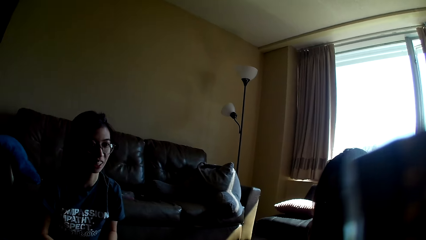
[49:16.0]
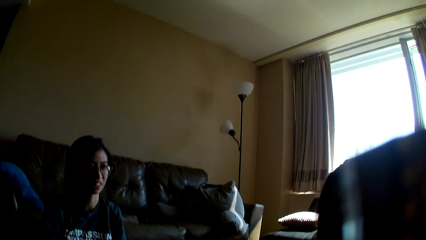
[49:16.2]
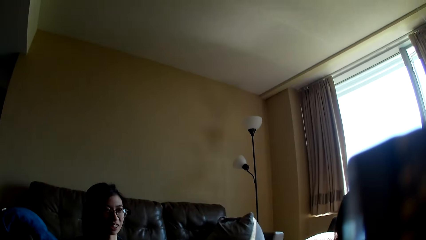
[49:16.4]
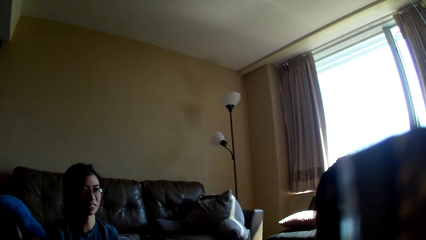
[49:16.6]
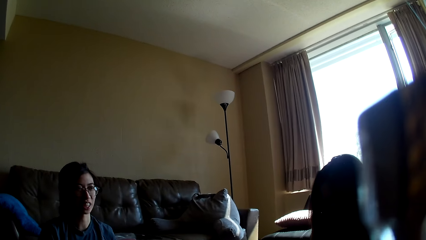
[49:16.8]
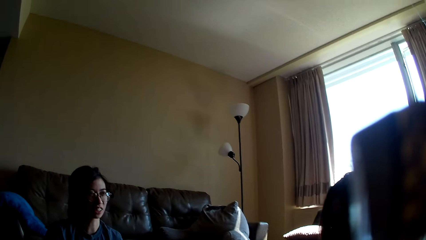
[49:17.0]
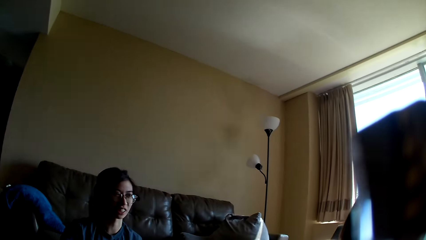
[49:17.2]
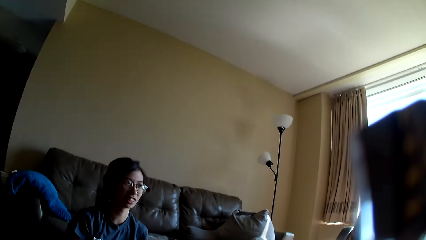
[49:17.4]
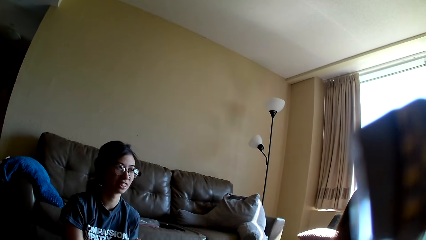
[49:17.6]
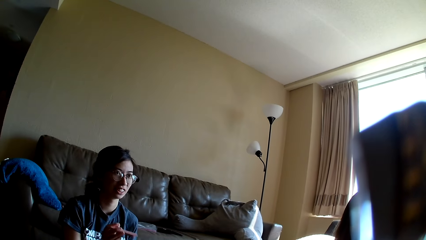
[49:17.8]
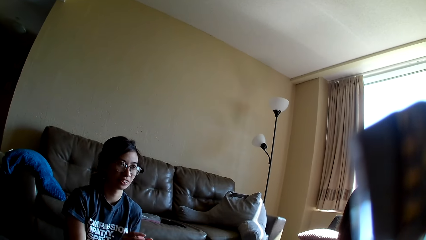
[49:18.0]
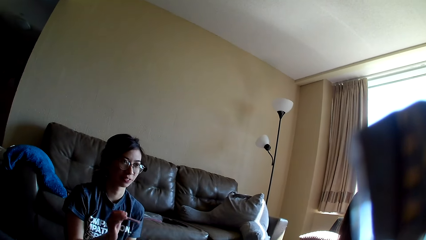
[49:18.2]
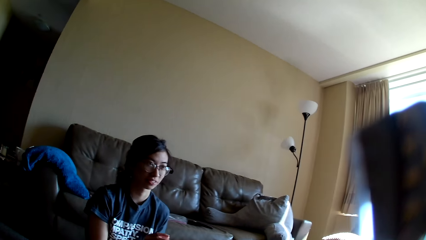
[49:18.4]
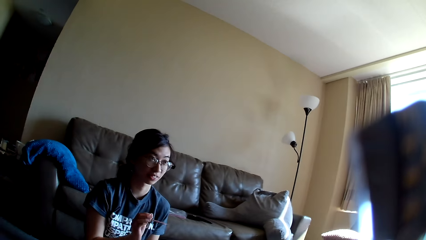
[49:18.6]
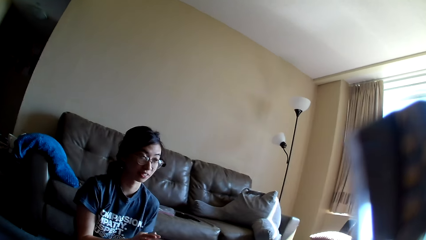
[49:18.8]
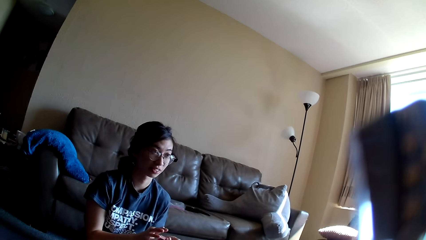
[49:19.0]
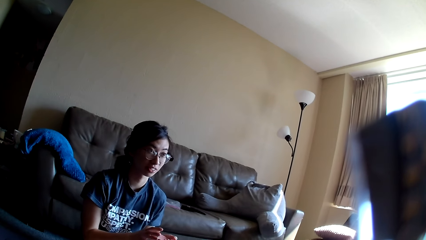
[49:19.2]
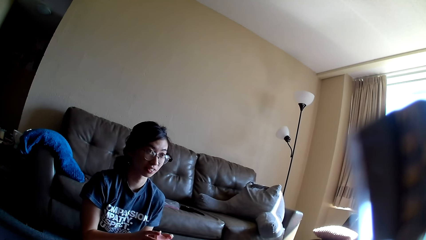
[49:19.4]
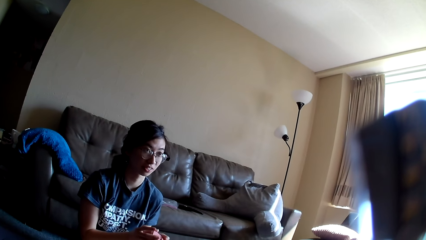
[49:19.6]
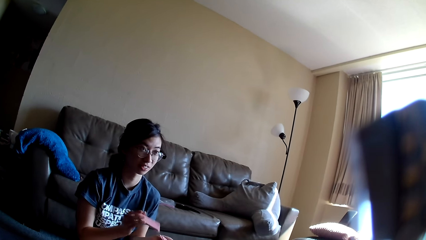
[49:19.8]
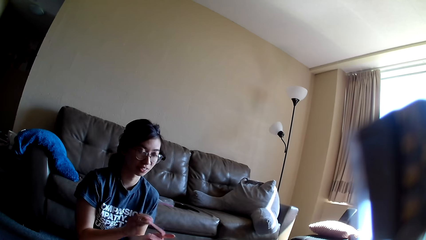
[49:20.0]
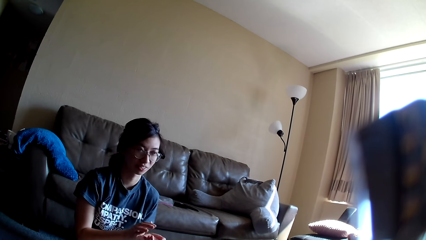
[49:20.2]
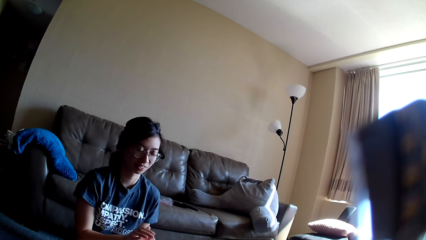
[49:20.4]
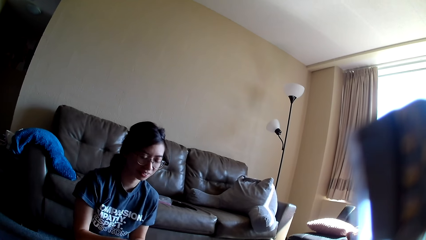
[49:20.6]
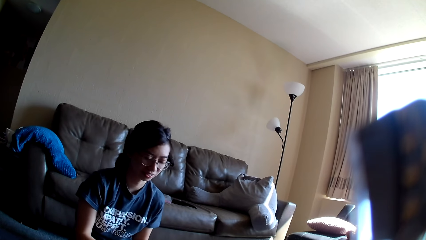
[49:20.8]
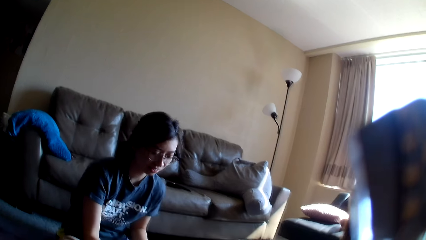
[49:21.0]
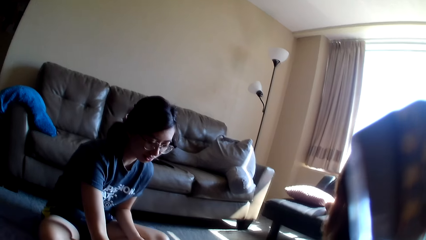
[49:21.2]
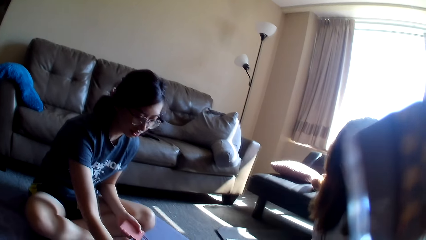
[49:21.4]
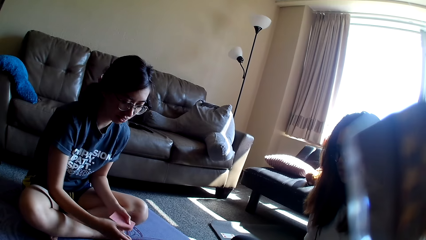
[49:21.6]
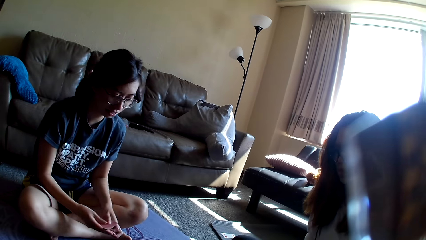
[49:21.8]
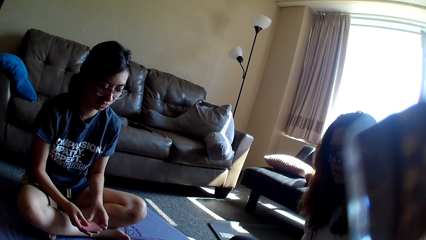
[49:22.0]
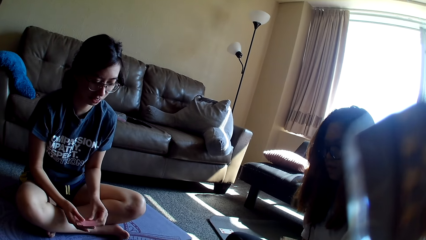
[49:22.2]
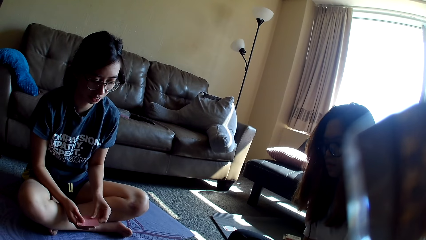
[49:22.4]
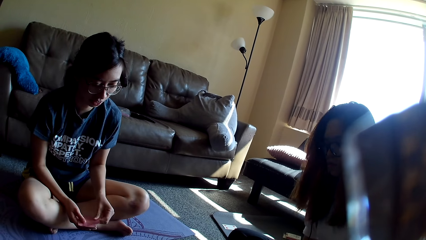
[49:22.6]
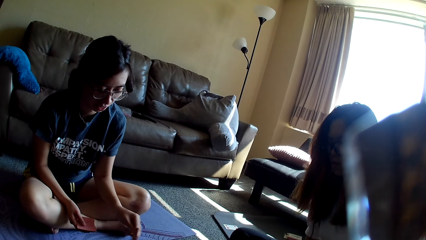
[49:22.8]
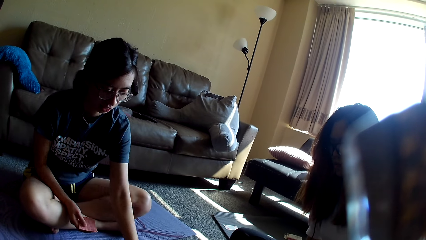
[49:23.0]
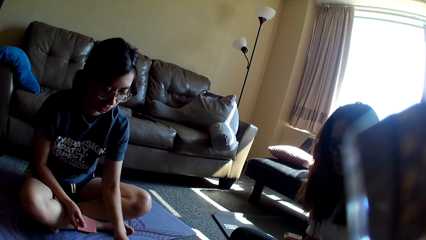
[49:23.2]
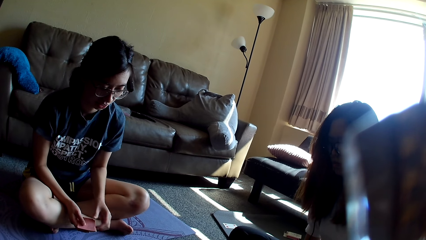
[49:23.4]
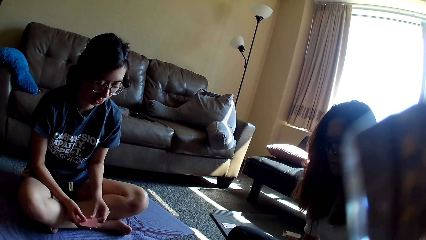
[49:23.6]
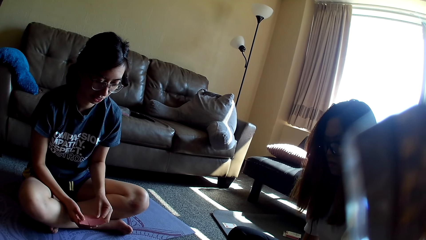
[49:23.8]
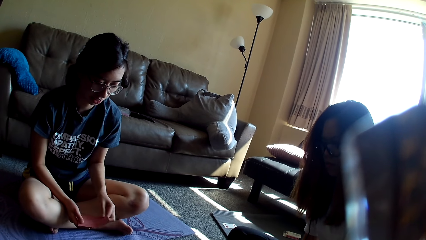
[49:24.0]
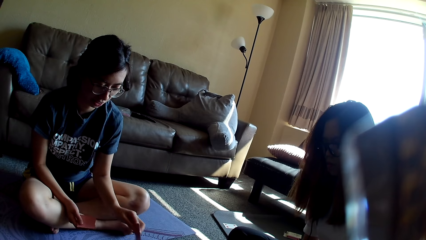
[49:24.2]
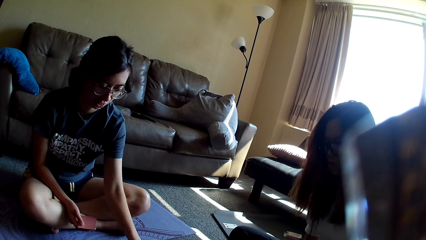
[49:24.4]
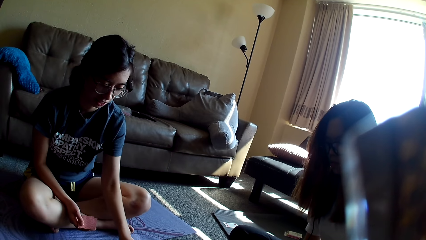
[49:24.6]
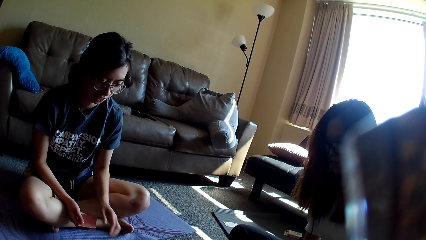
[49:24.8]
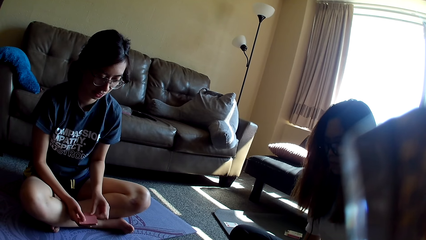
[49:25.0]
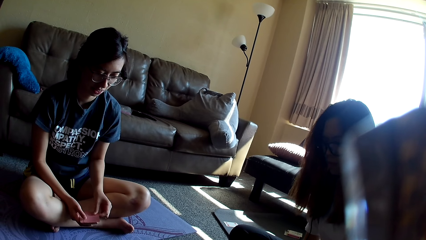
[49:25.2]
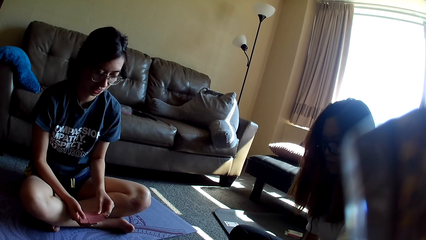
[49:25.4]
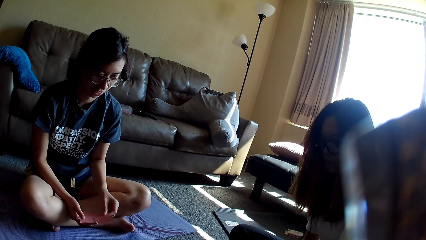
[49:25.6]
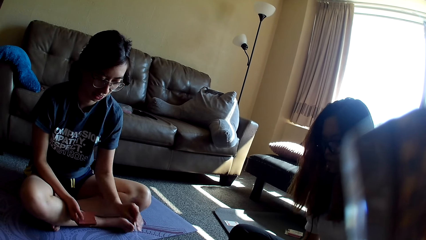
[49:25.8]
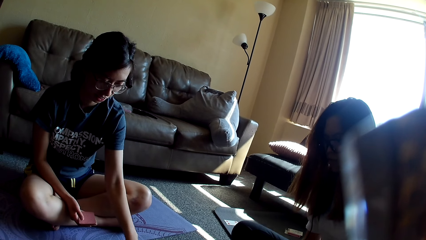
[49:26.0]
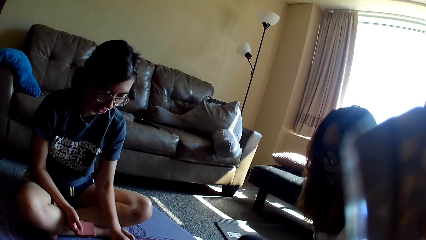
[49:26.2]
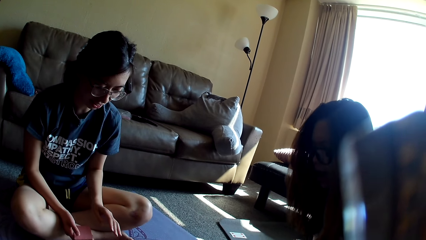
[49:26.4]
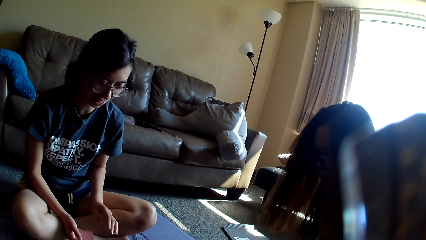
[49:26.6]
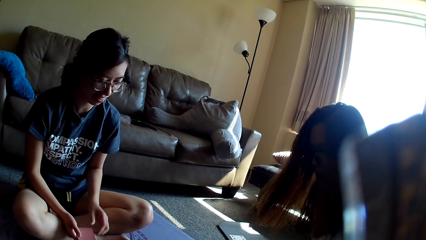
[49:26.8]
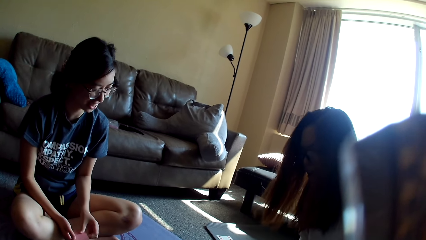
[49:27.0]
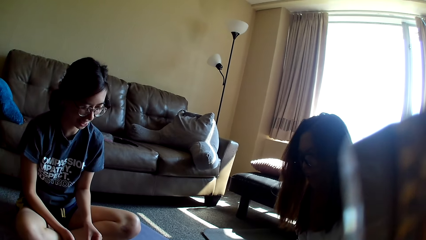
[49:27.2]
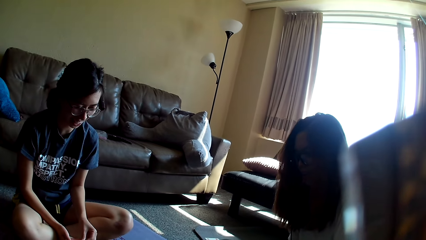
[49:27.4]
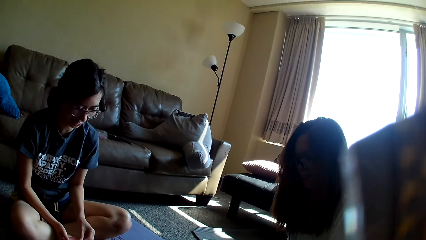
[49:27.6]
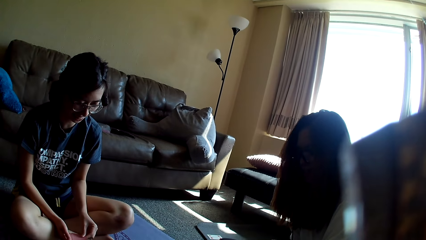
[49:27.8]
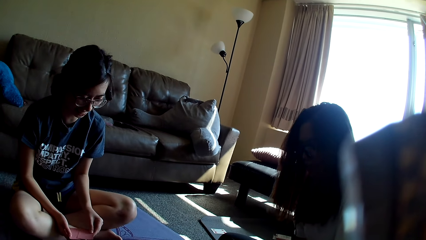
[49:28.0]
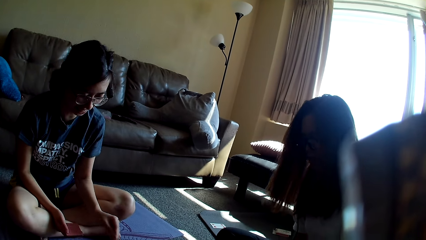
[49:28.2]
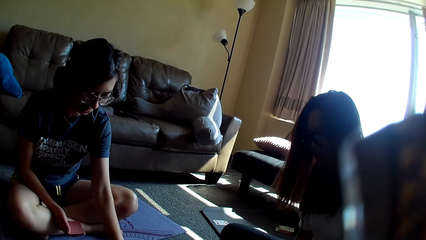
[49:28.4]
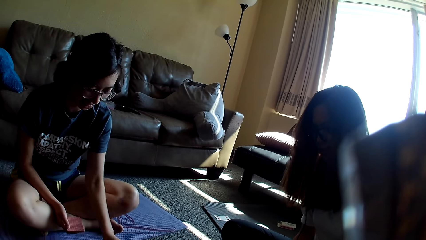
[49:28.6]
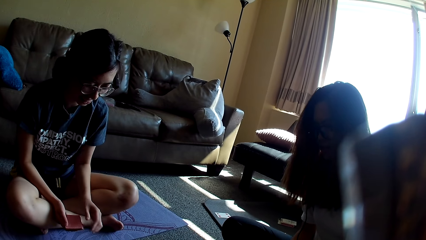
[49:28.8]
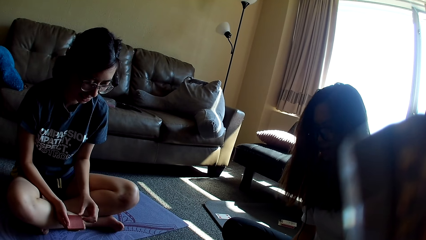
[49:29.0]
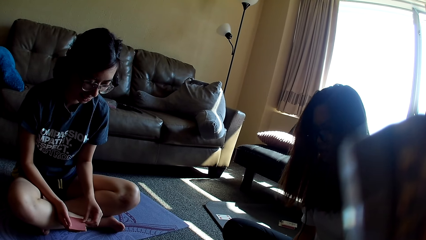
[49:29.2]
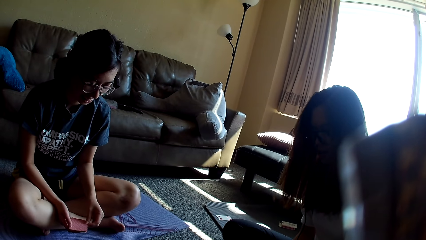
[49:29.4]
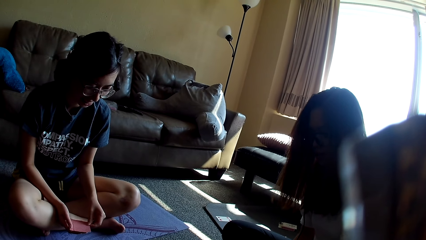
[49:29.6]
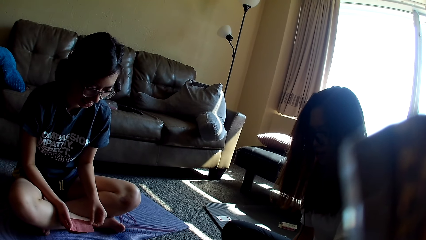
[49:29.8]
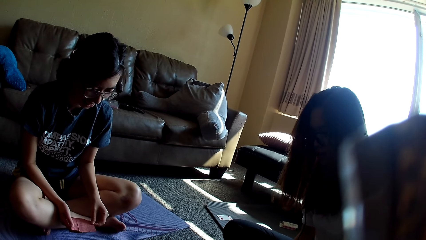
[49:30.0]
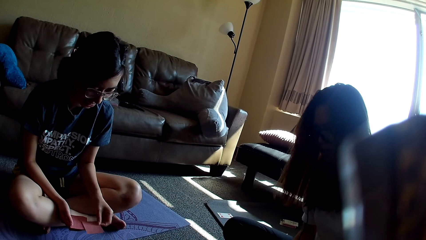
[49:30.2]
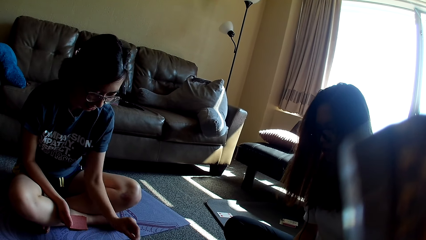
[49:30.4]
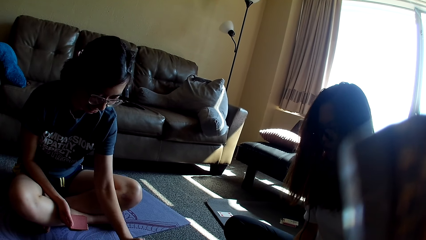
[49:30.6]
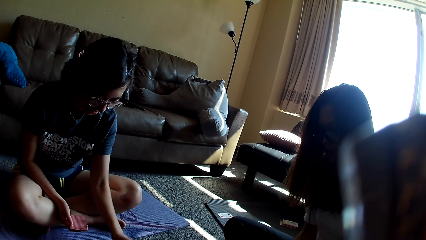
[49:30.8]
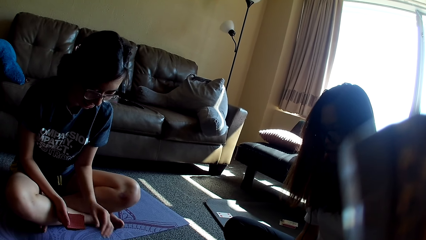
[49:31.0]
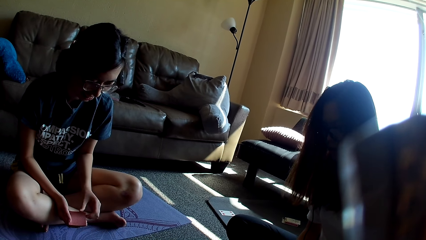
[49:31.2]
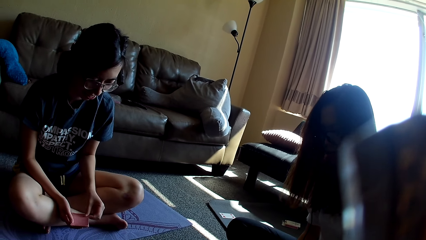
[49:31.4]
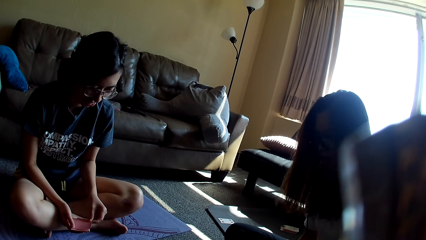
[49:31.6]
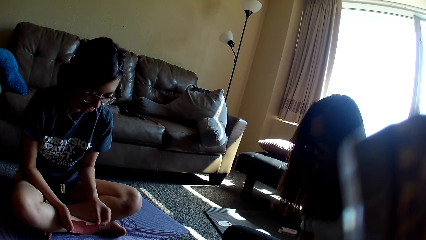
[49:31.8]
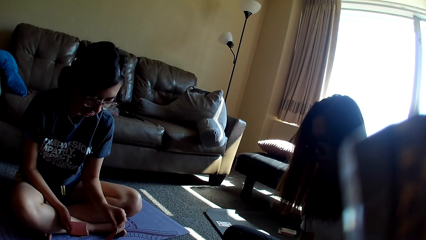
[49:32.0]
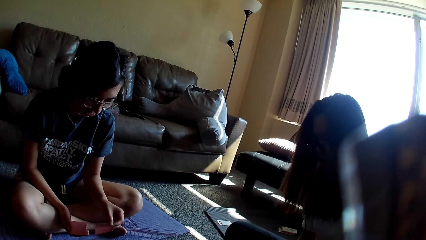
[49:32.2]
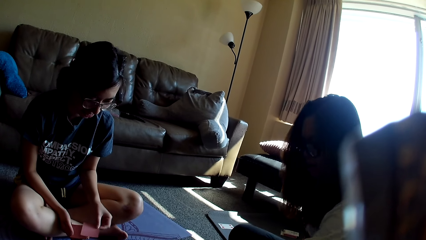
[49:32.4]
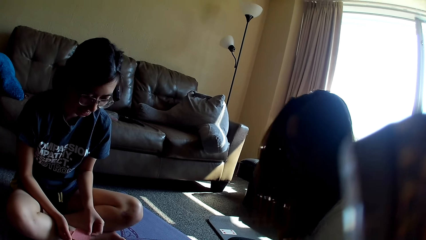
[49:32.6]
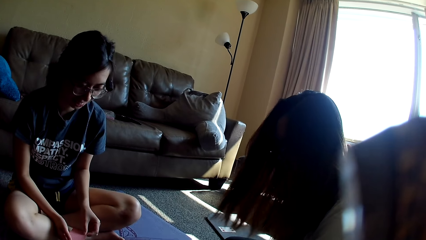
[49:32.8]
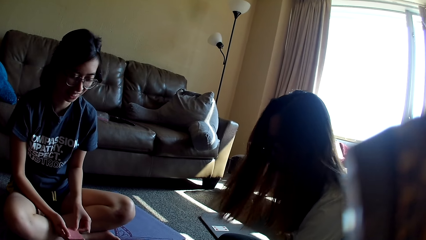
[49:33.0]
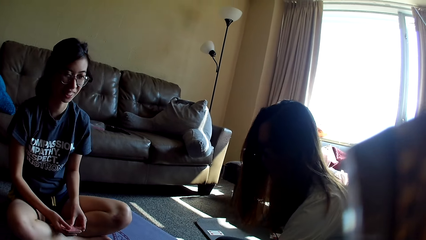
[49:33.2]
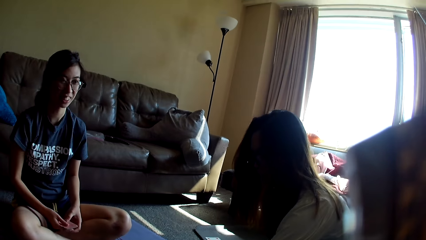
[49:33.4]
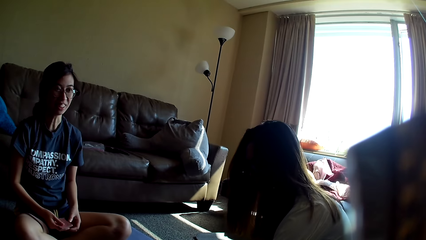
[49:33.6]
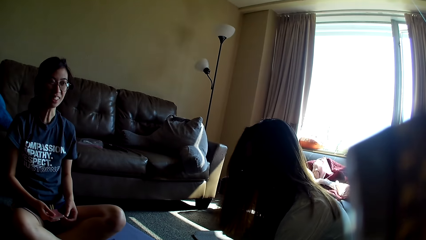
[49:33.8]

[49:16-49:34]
The camera wearer looks around. A lady mixes cards. The lady drops the card game. The lady exchanges cards to the other hand. The lady picks the card game. The lady places the card on the floor. Another lady moves a hand. The first lady picks the card game. The other lady moves a hand. The first lady drops the card game. The first lady picks the card game. The other lady drops a card. The first lady drops the card game. The other lady drops the card game. The first lady picks the card game. The first lady drops the card game. The first lady picks the card game. The other lady drops the card game. The first lady drops the card game. The first lady picks the card game and puts the cards together. The other lady grabs the card game.
